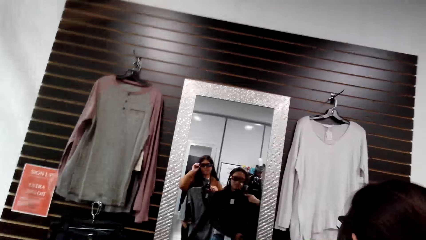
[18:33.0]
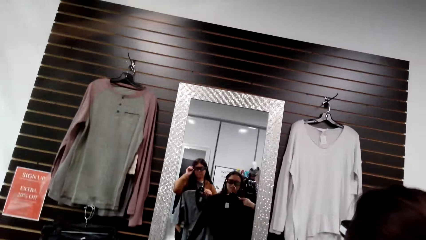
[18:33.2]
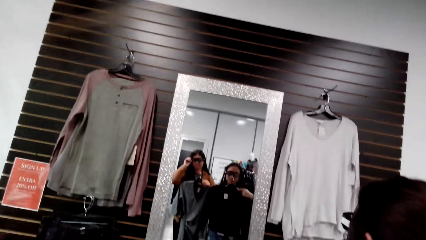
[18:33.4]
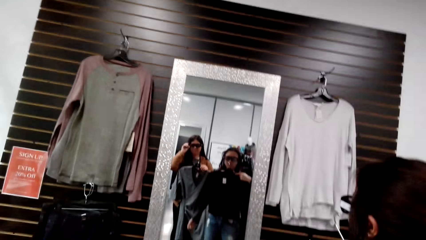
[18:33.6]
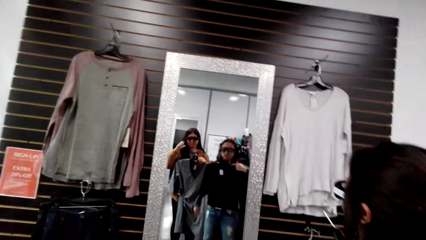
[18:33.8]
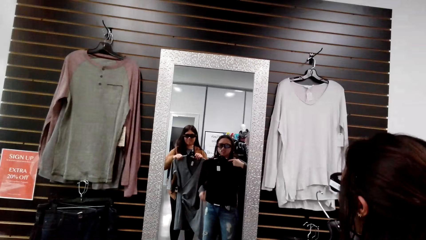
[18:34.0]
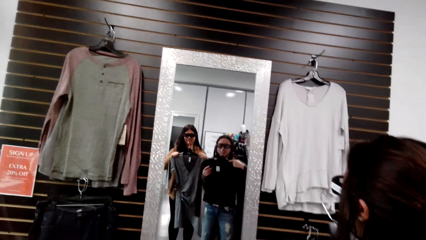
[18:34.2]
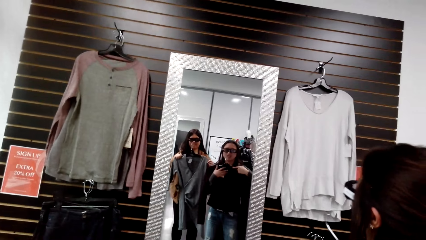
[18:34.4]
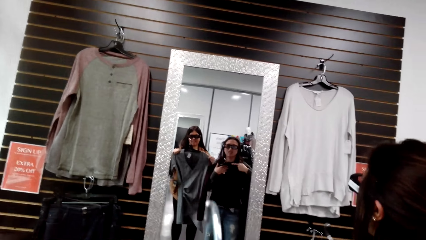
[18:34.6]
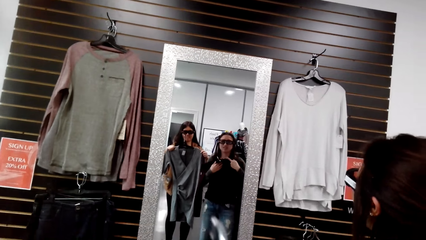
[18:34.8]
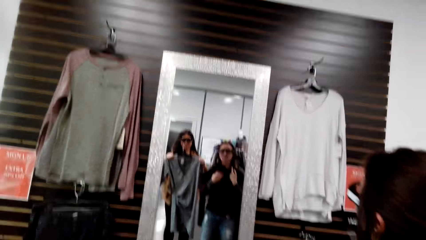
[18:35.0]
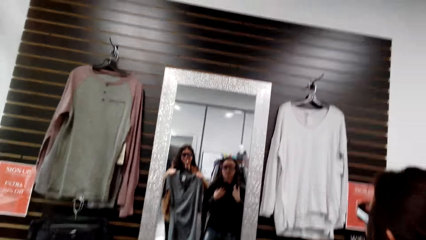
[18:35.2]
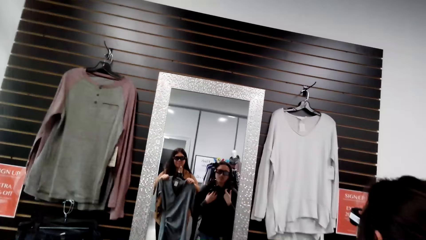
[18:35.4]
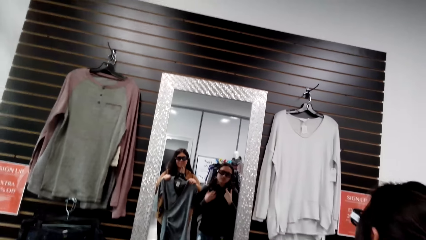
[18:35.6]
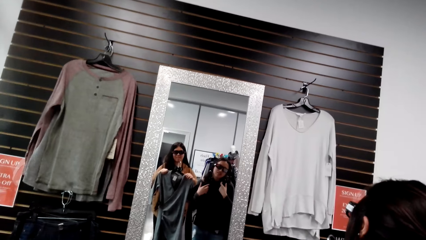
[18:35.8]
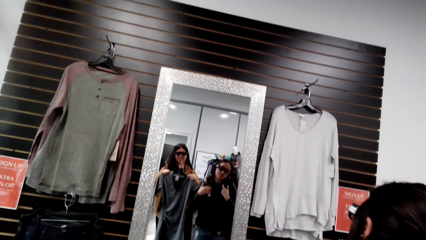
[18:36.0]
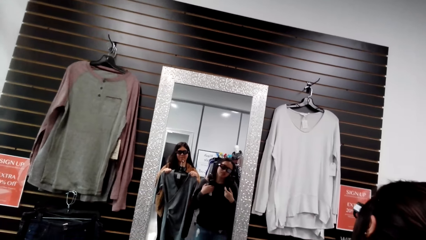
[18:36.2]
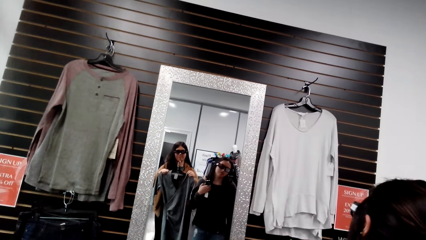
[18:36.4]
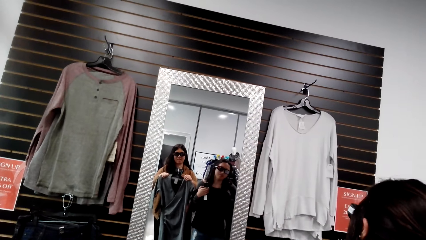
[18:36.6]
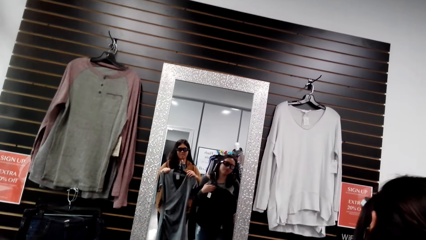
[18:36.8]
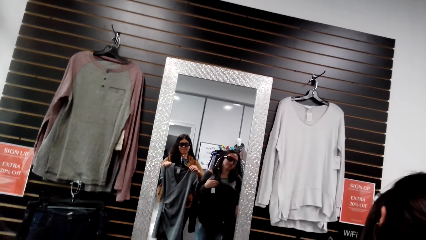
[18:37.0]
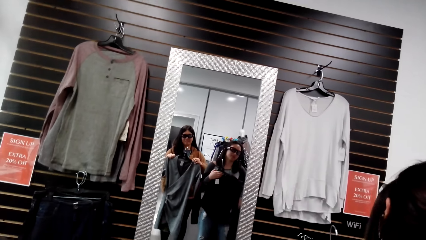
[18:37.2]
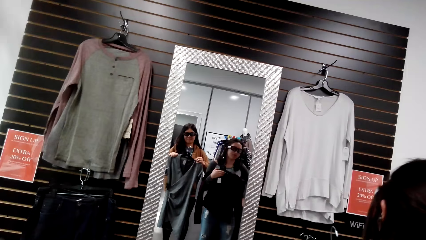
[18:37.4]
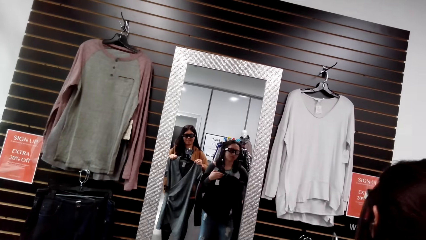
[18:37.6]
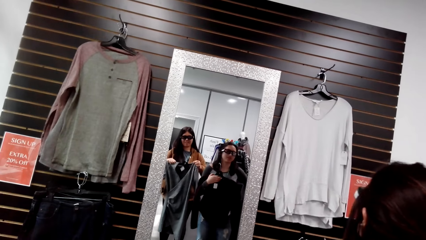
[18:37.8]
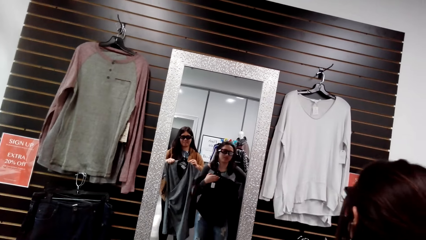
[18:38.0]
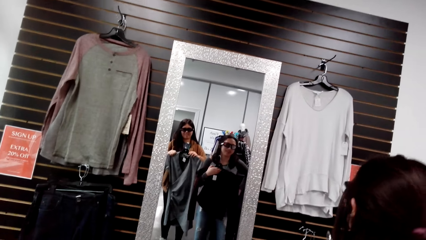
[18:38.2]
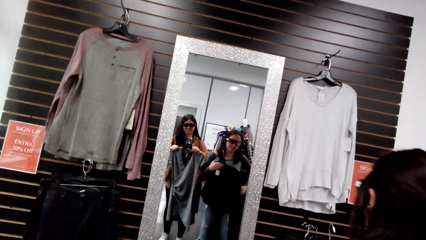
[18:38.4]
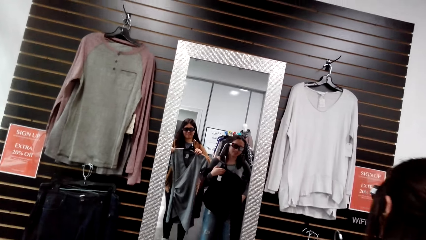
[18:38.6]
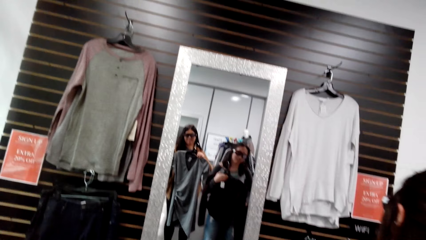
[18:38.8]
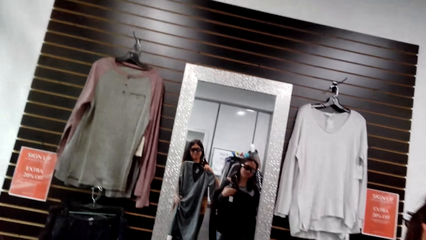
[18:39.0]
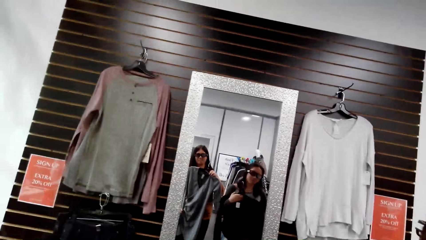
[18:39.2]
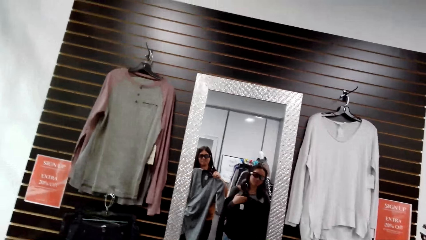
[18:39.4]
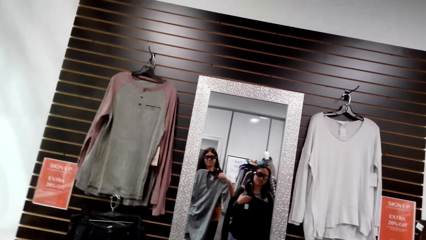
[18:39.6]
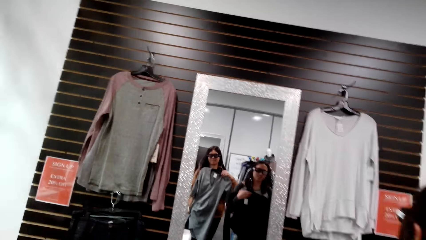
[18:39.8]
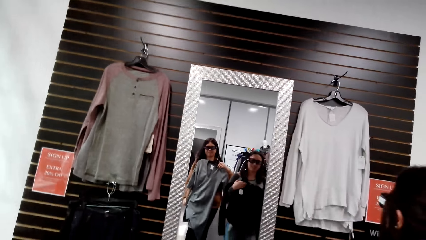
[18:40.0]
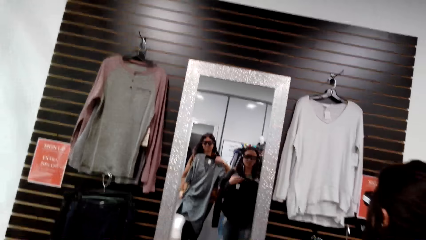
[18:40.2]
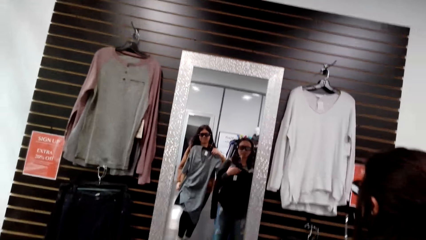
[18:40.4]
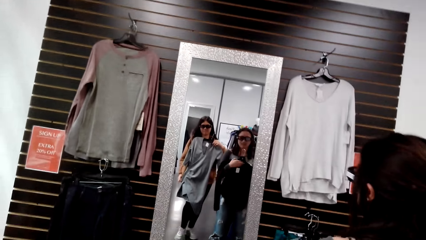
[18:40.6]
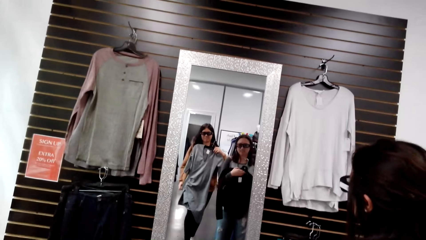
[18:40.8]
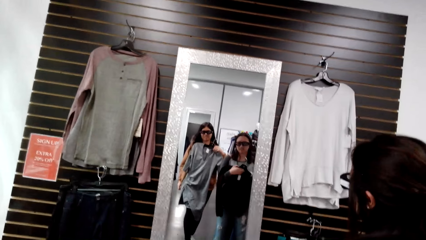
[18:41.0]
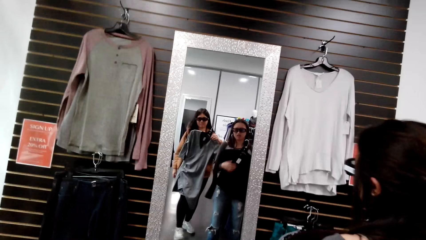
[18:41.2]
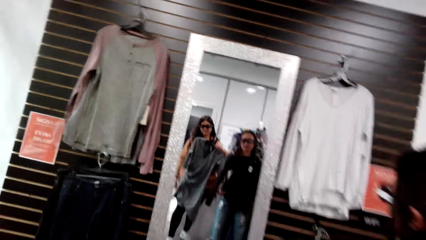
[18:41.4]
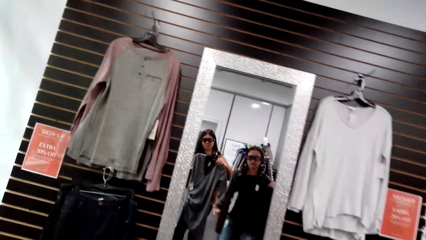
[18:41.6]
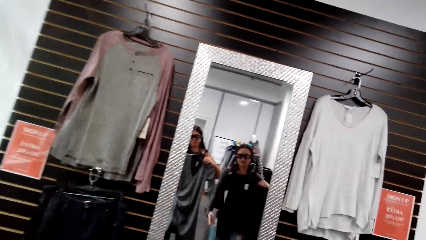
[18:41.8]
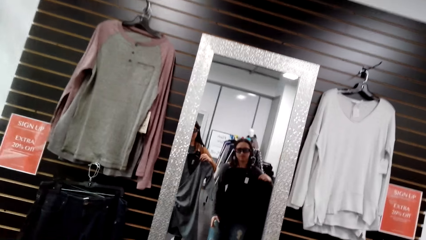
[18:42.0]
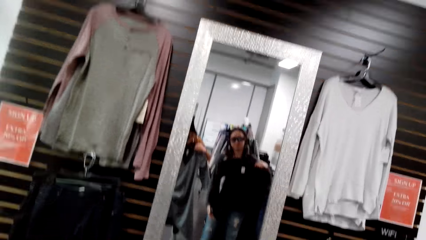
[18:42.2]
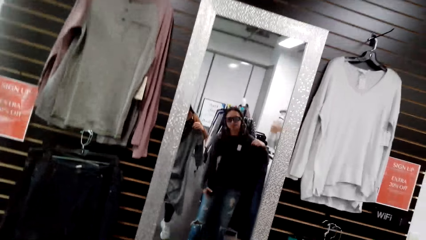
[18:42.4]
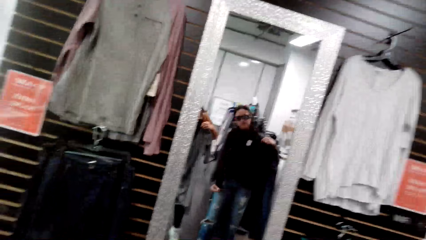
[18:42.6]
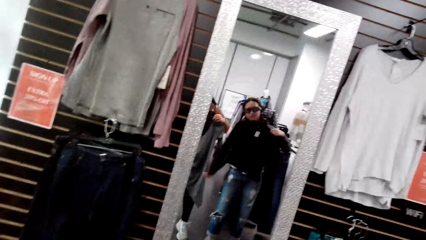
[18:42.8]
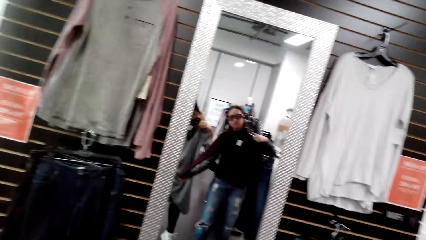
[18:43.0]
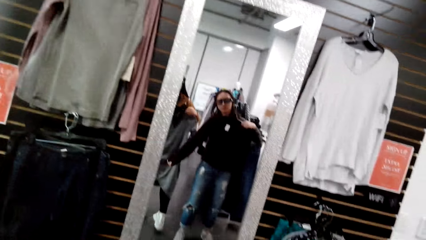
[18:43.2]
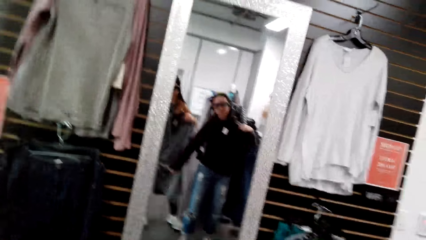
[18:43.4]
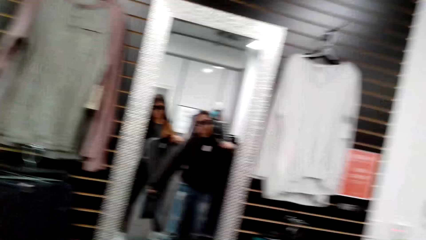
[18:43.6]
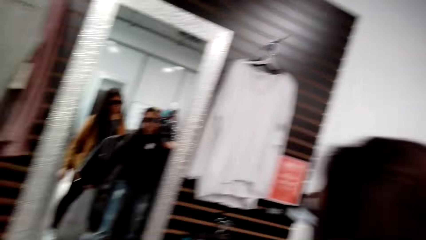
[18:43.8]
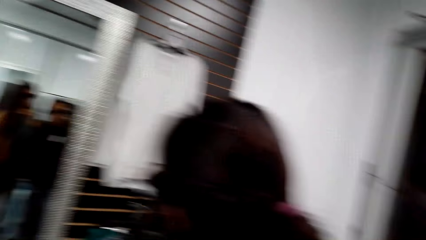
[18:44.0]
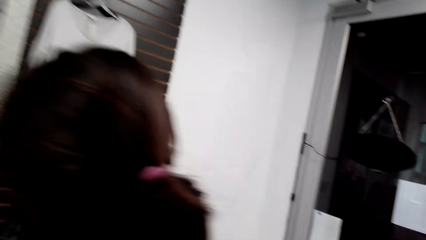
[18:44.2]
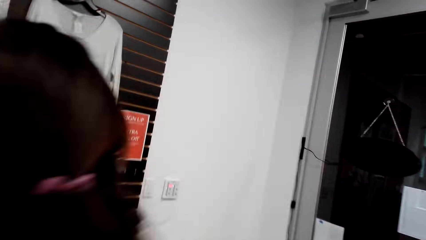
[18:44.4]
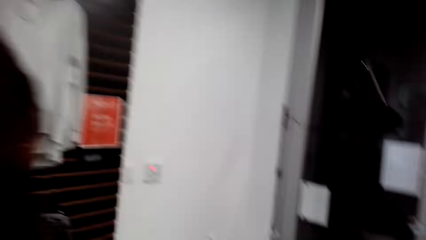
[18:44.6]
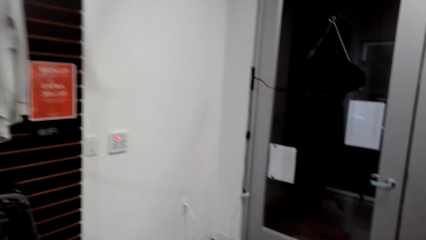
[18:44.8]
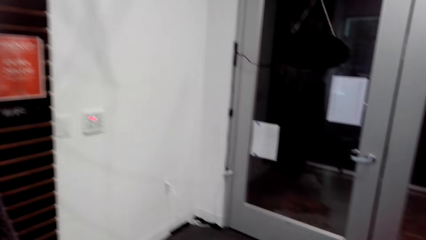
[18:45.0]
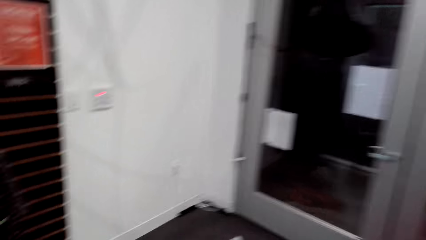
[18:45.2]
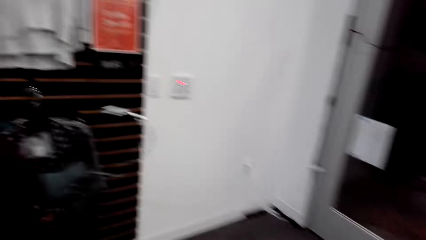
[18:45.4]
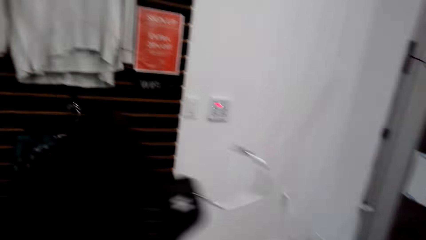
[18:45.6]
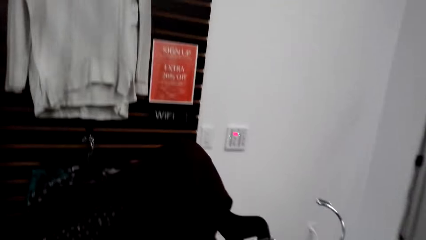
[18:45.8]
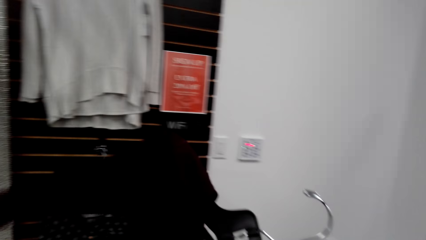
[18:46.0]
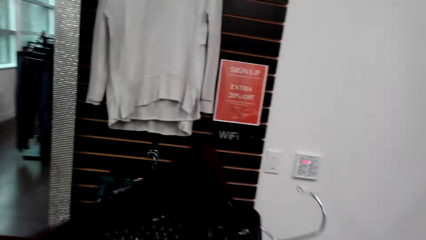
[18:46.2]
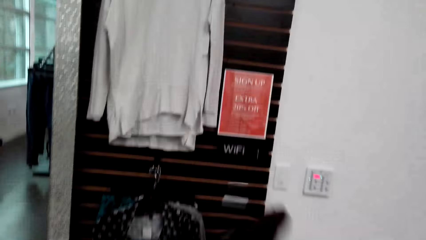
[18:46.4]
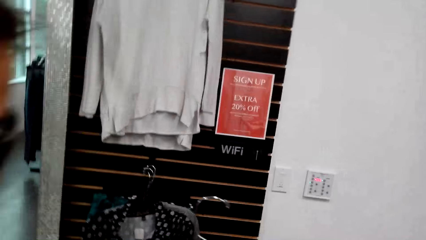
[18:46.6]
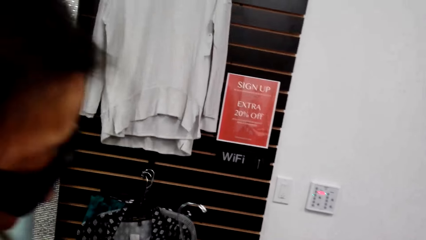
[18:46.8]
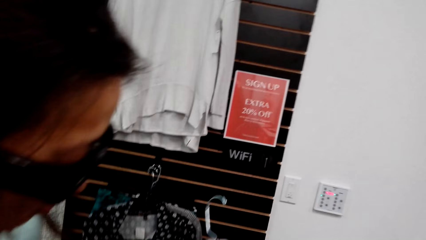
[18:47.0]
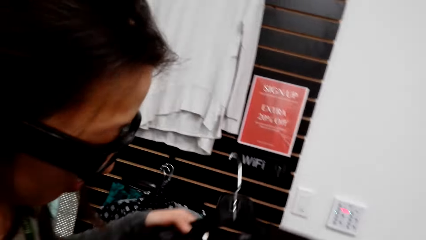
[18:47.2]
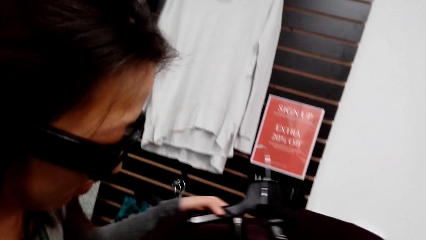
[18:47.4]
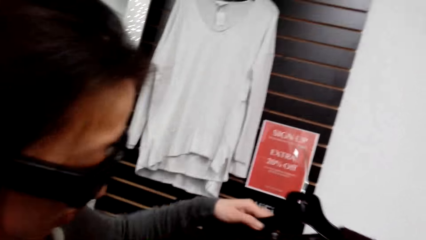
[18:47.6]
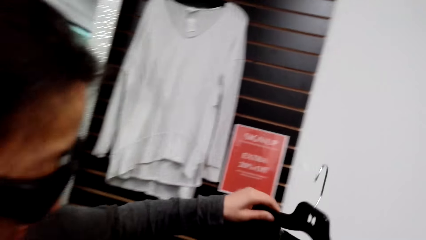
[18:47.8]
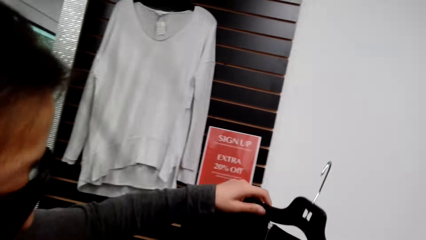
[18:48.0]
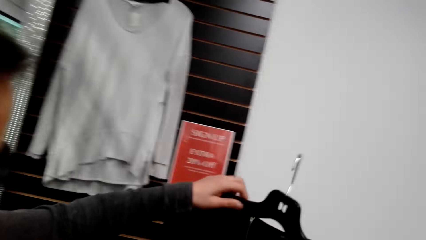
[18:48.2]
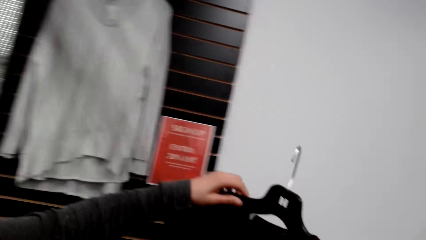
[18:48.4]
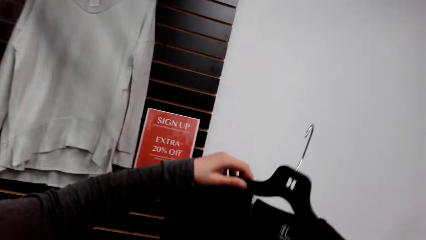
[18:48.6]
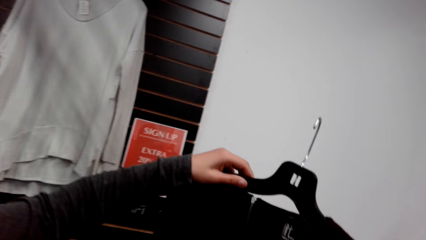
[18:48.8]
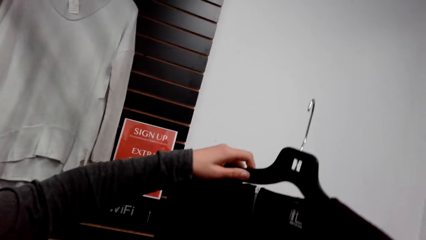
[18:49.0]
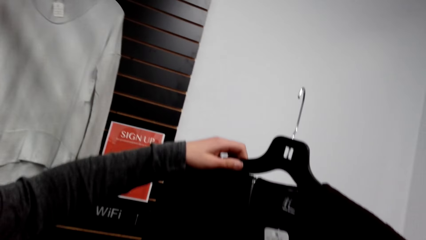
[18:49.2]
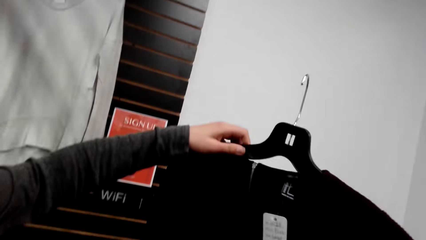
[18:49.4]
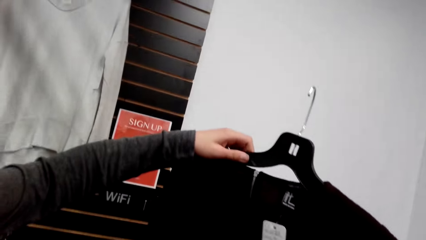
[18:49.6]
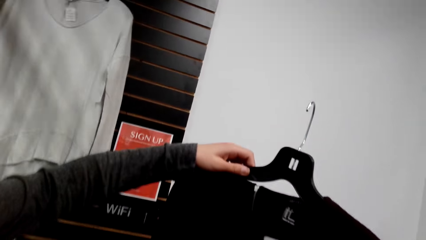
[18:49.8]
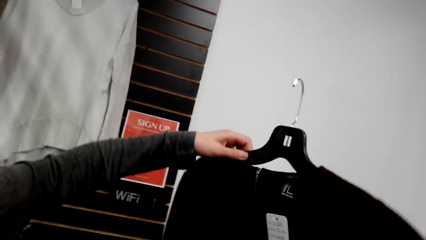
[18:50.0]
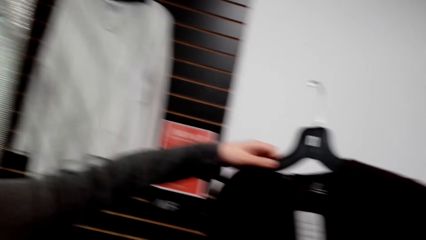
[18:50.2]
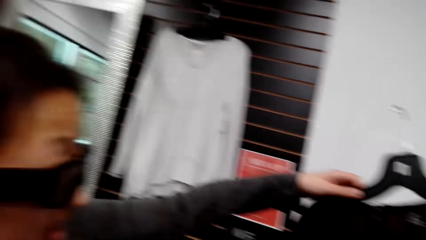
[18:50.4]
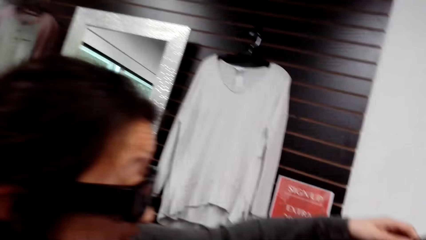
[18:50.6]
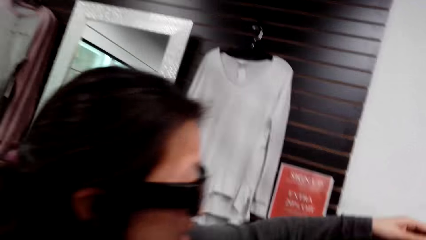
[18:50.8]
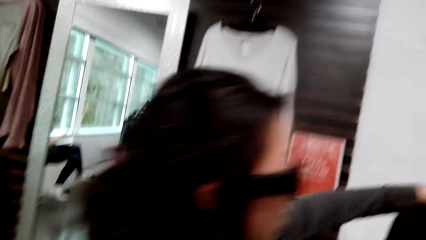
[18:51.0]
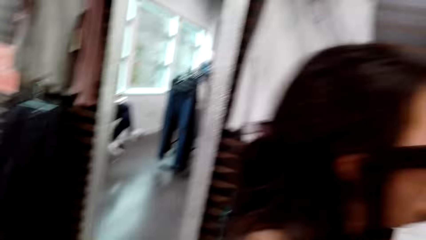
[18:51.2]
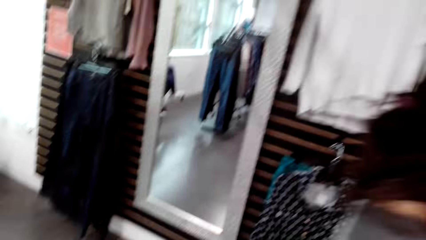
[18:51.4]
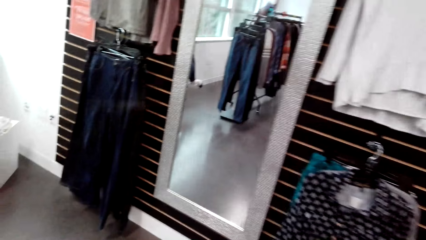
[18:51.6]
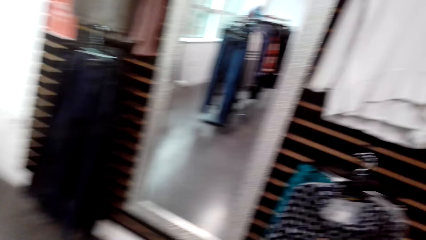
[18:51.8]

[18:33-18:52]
The camera wearer looks around. They look at the clothes. They look at a woman. A man looks at the clothes.
